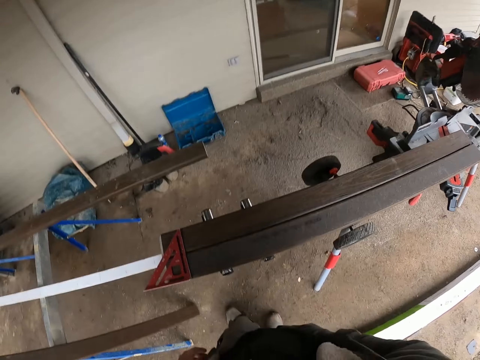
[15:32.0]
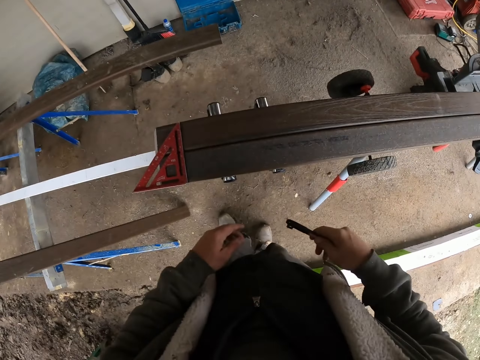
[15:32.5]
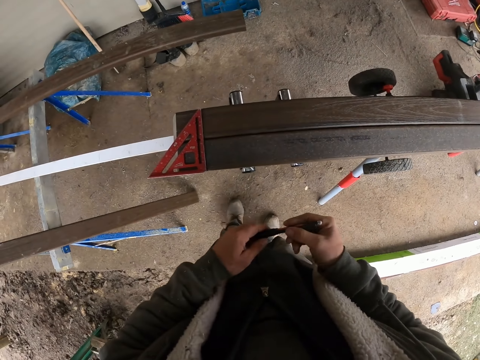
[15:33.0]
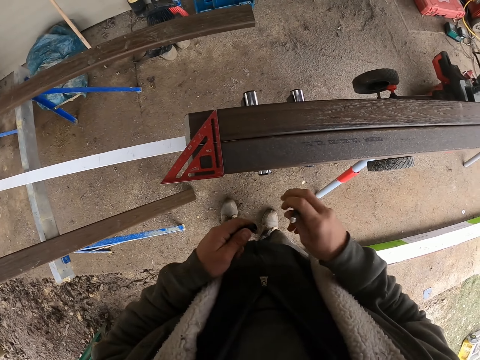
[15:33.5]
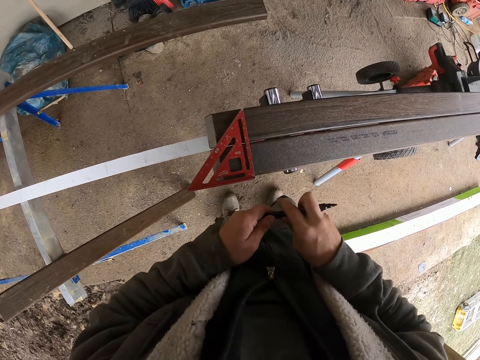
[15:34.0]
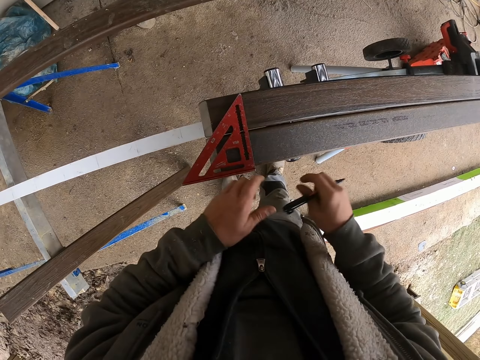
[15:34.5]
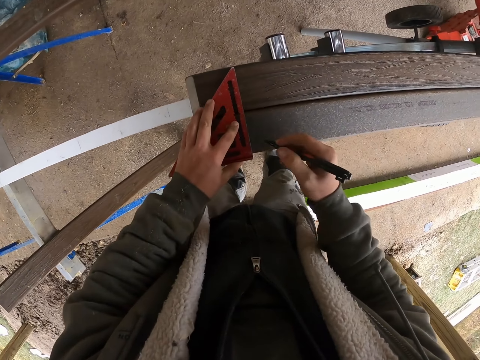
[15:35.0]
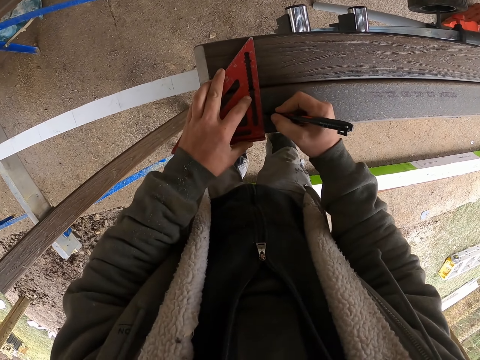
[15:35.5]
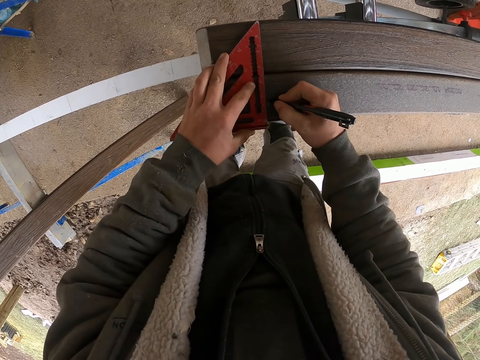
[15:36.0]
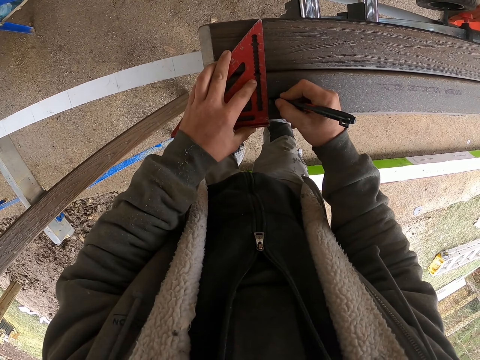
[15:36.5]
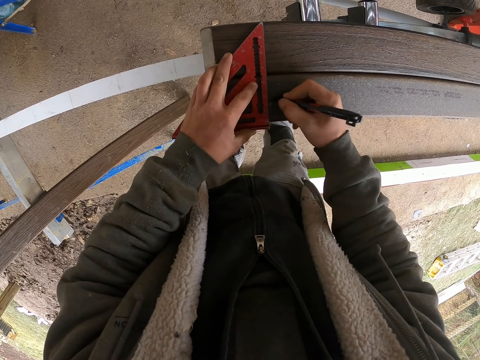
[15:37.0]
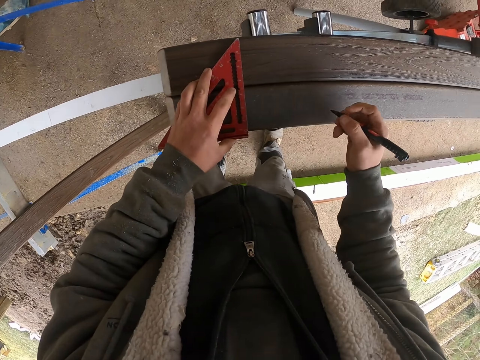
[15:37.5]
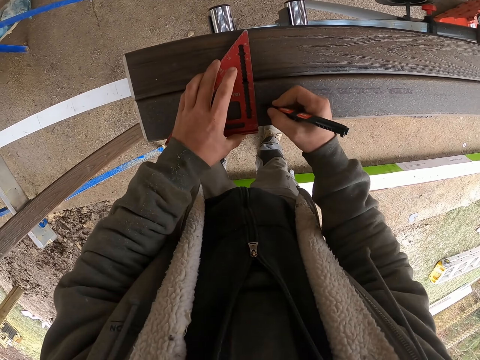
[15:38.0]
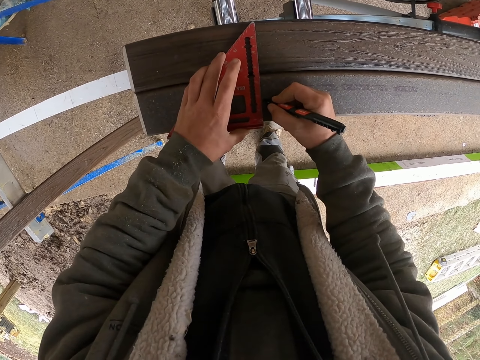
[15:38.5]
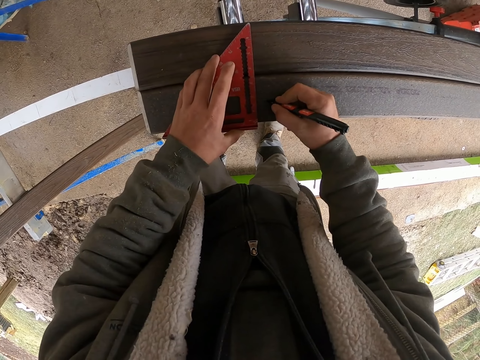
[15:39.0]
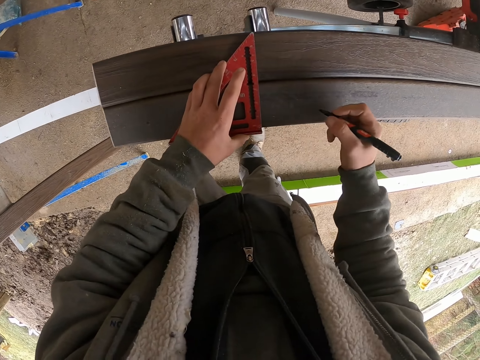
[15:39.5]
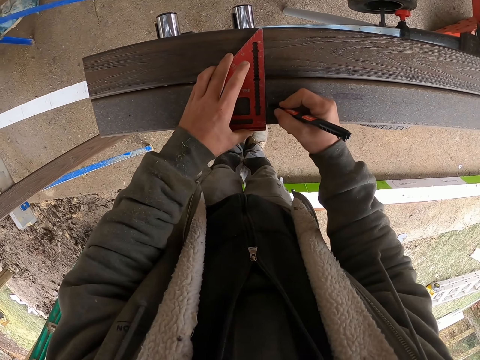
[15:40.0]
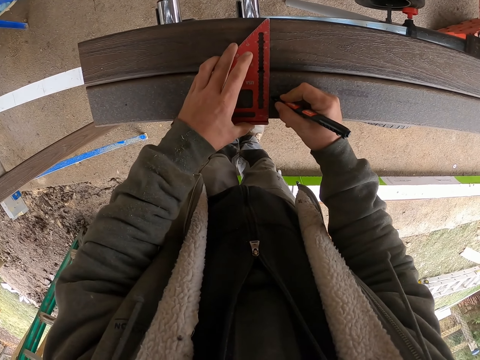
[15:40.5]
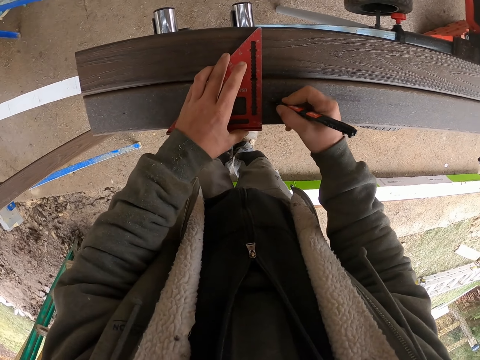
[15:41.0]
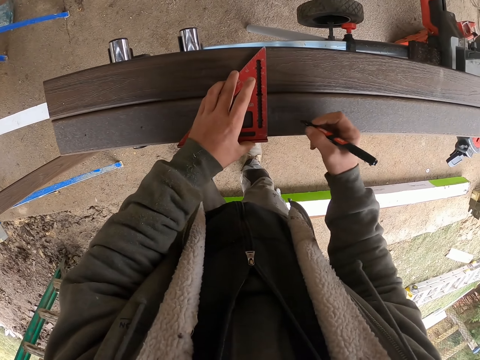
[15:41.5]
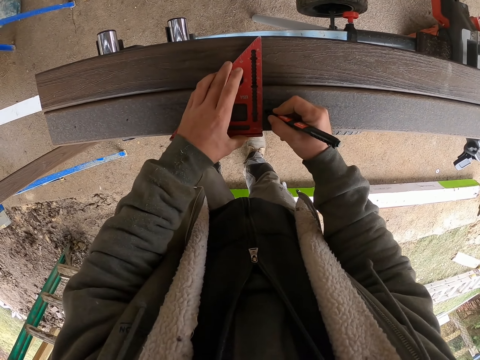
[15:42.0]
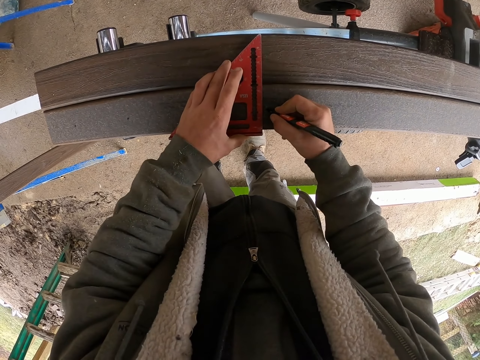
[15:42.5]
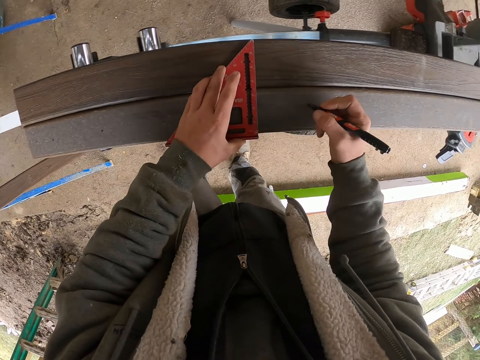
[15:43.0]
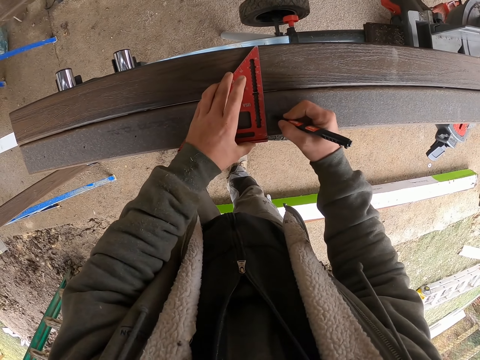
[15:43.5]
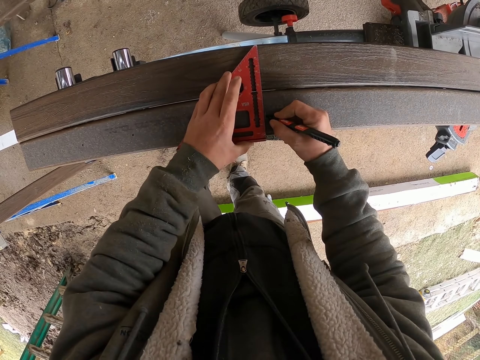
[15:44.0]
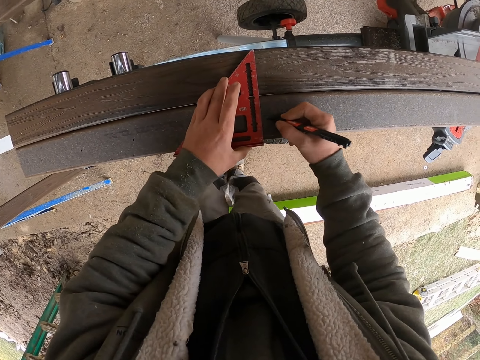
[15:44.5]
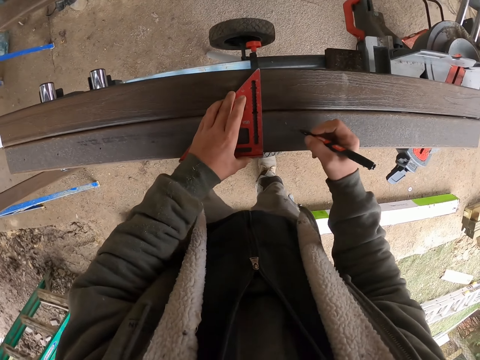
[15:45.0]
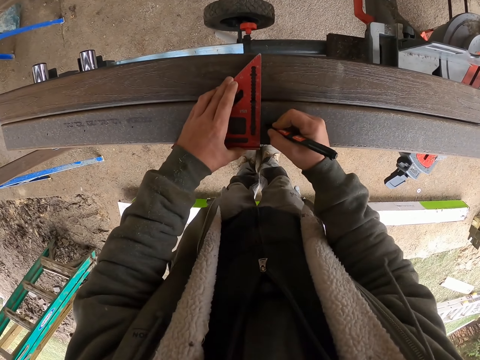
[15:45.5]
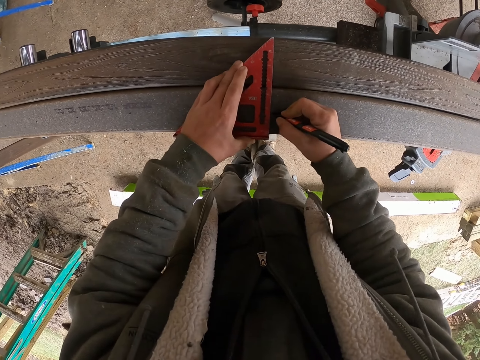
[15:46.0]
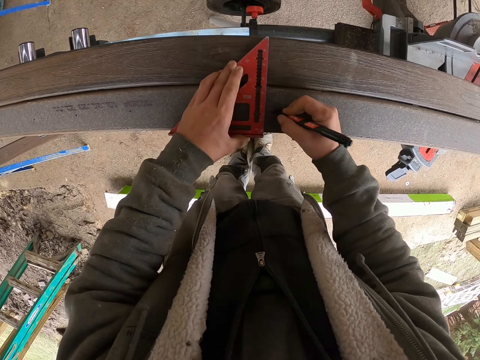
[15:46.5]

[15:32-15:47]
The camera wearer removes a marker pen from the pocket. They hold the pen. They remove the marker pen lid and put the lid at the back of the marker pen. They hold a ruler. They mark the wood with the marker pen. They move the ruler. They mark the wood. They move the ruler. They move the ruler again. They mark the wood. They move the ruler. They mark the ruler. They move the ruler. They mark the wood. They move the ruler. They mark the wood.

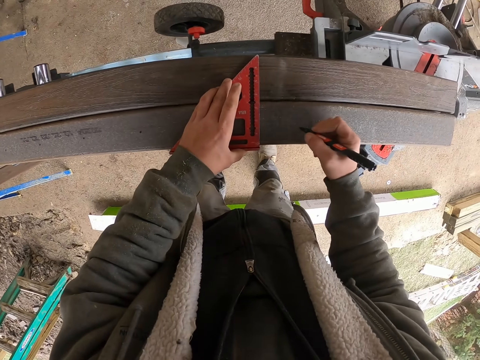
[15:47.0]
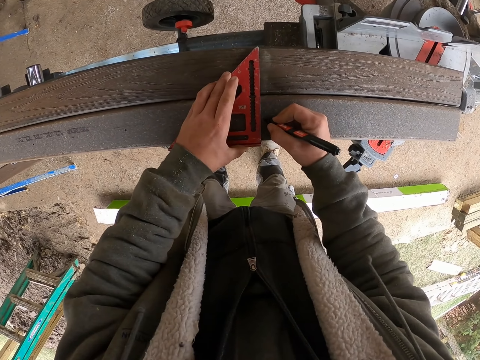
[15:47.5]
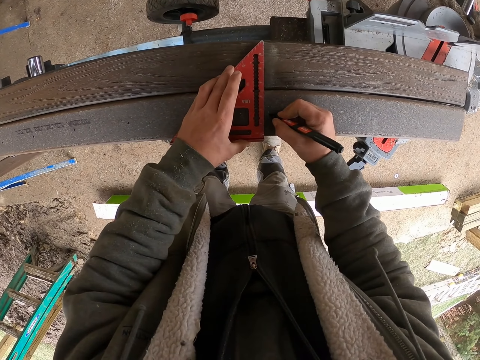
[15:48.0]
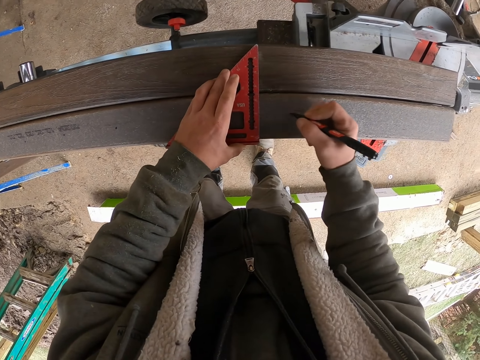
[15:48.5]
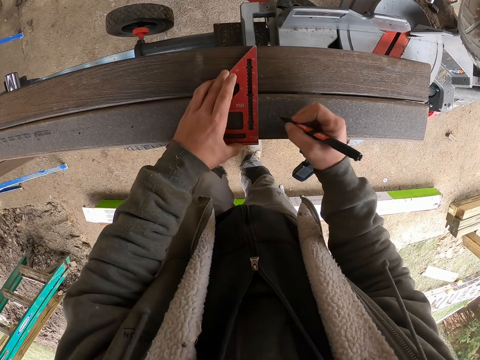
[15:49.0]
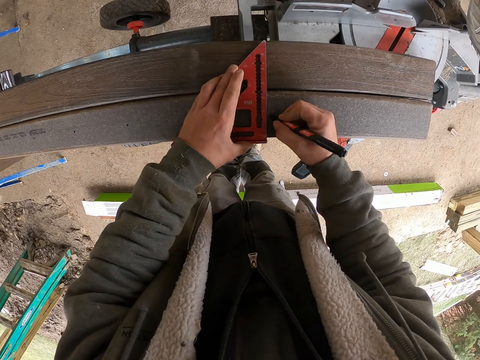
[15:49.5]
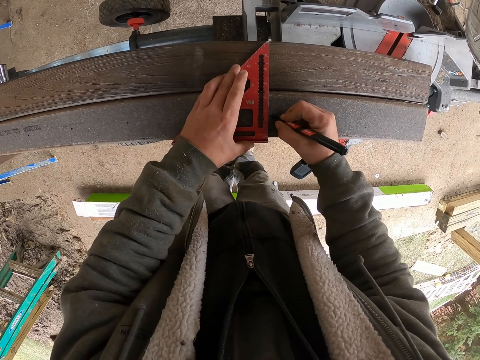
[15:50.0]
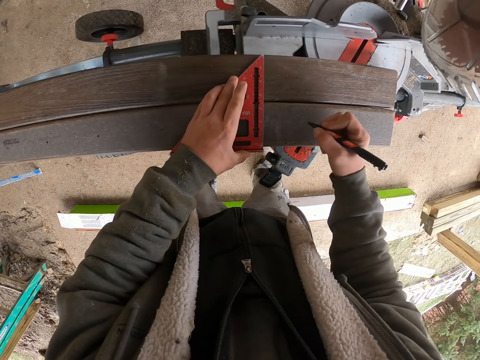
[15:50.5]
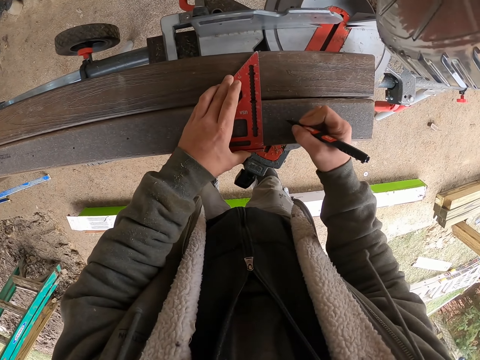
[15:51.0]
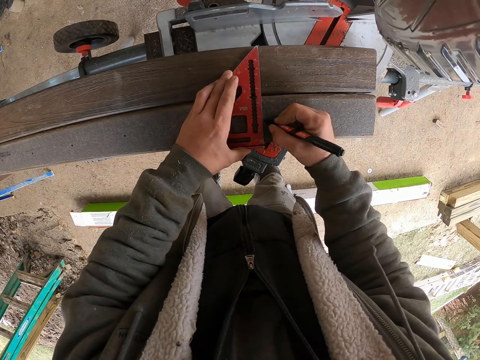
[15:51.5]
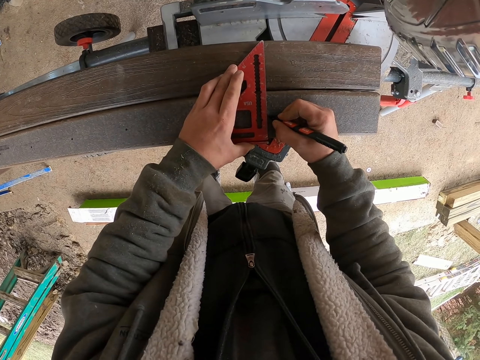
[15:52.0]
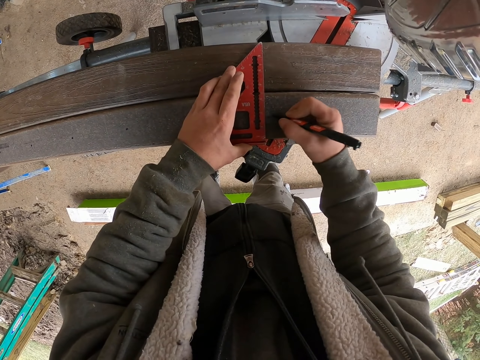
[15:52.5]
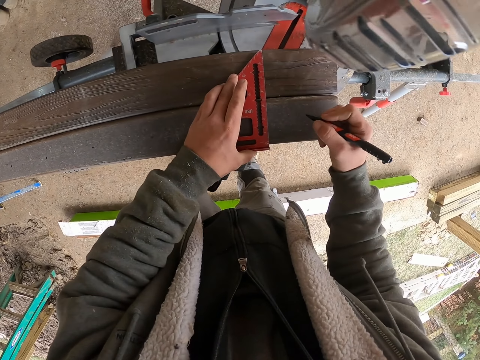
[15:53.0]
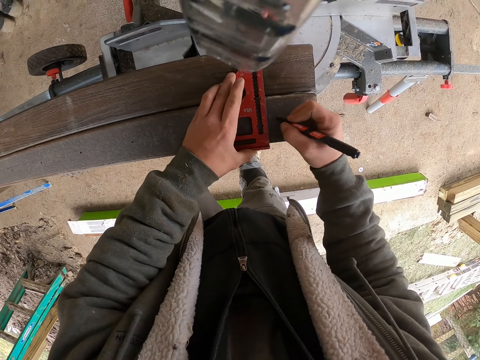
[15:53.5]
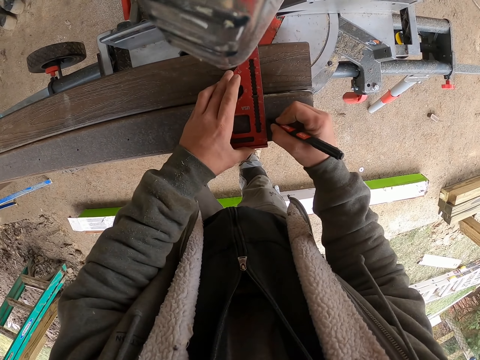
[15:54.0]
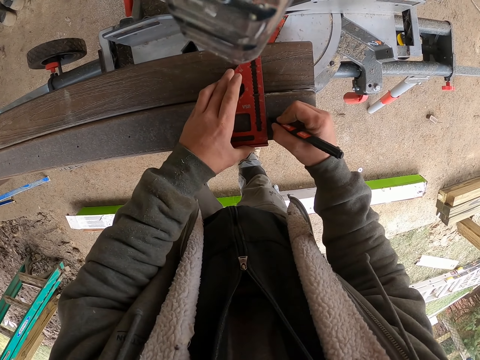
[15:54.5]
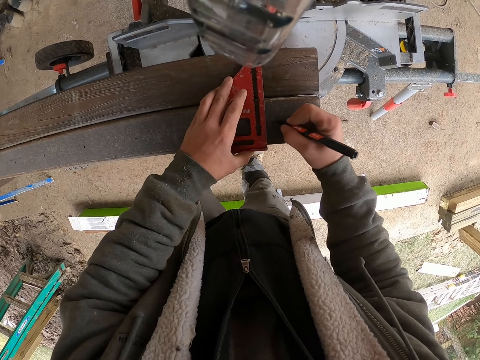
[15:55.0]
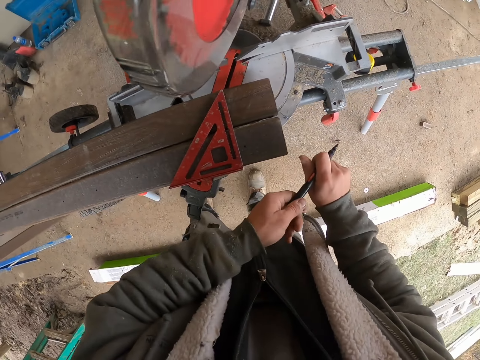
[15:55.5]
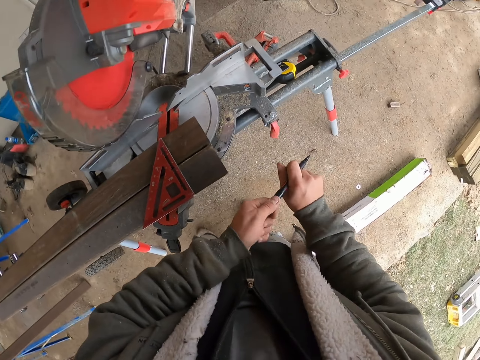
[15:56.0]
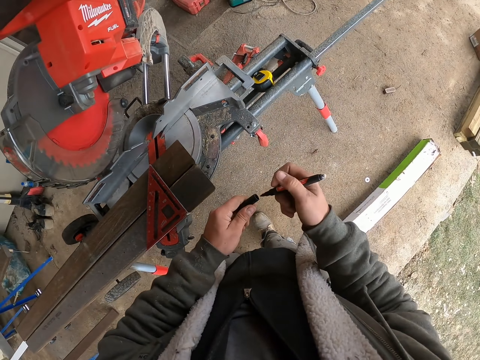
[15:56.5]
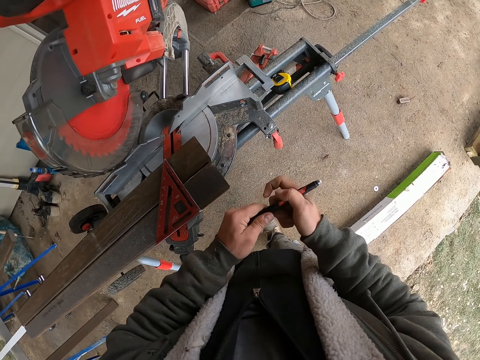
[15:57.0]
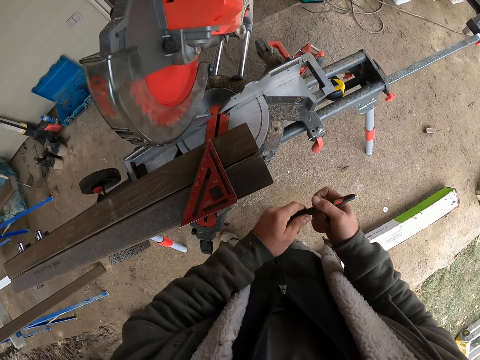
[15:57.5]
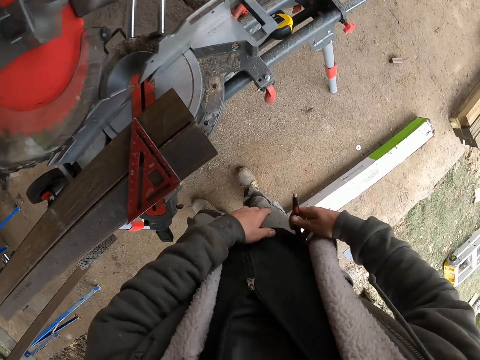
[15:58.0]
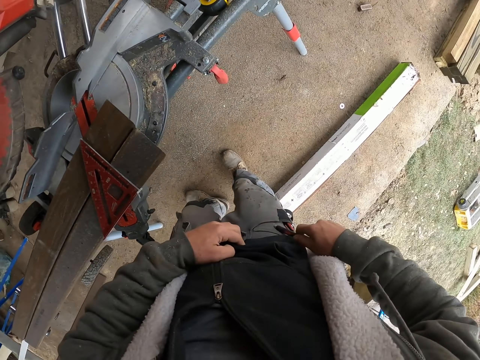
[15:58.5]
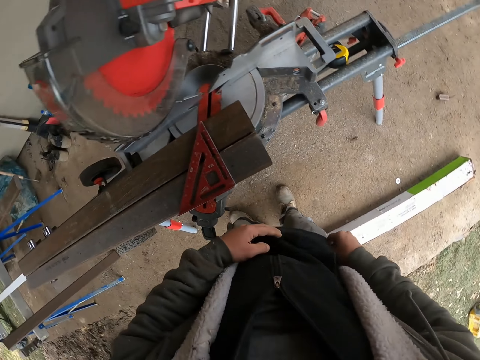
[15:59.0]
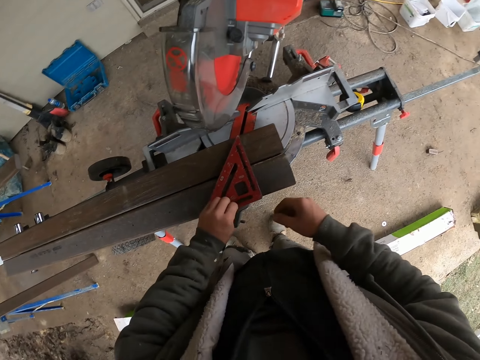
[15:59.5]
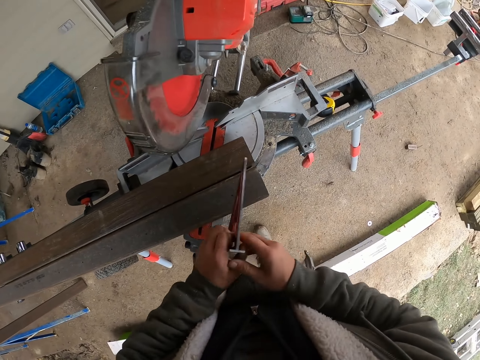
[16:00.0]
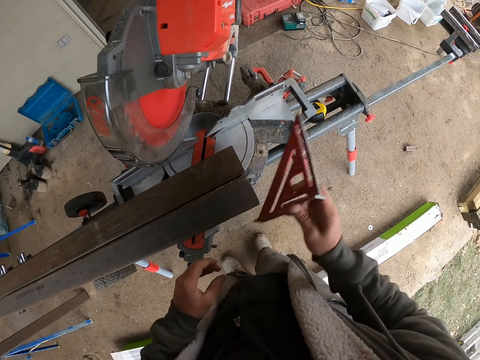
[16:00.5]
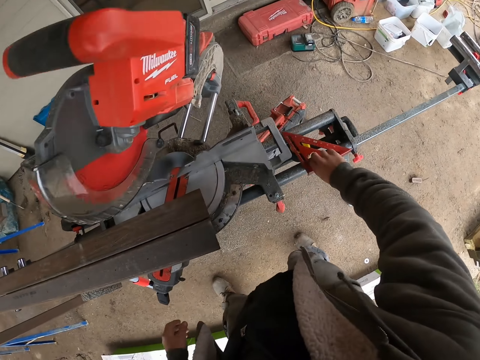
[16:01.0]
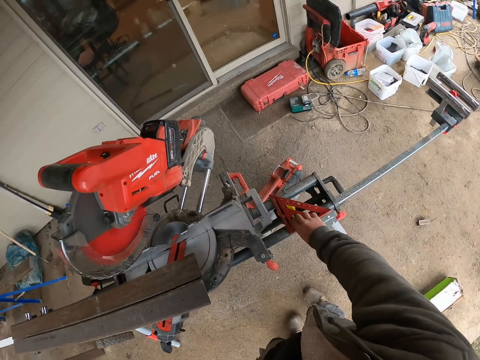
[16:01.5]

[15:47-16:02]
The camera wearer moves the ruler. He marks the wood. He moves the ruler. He marks the wood. He moves the ruler. He marks the wood. He moves the ruler. He marks the wood. He removes the lid from the back of the marker pen. He closes the marker pen with the lid. He holds his top. He puts the marker pen inside the trouser pocket. He takes the carpenter square or ruler from the wood. He holds the ruler. He drops the ruler.
